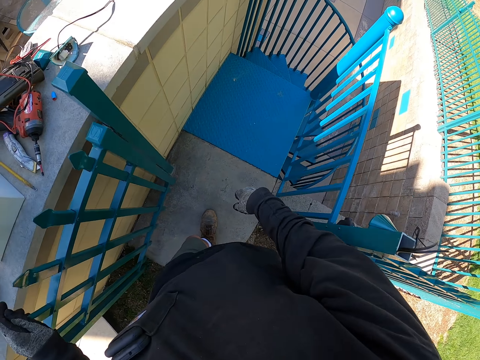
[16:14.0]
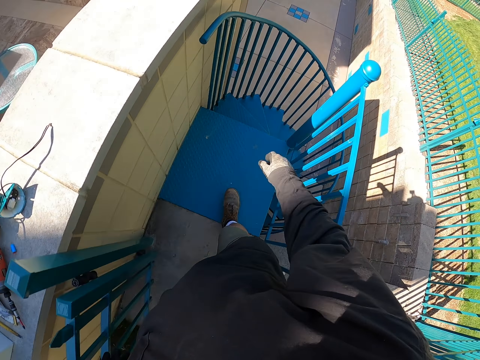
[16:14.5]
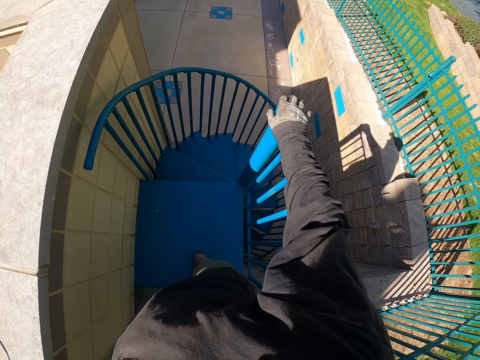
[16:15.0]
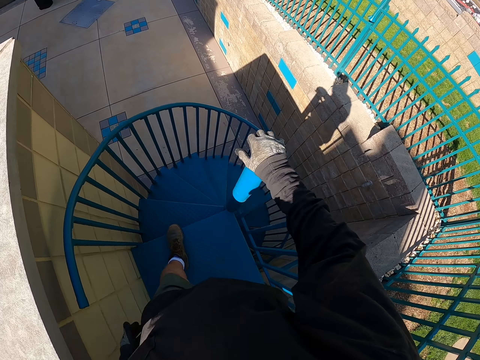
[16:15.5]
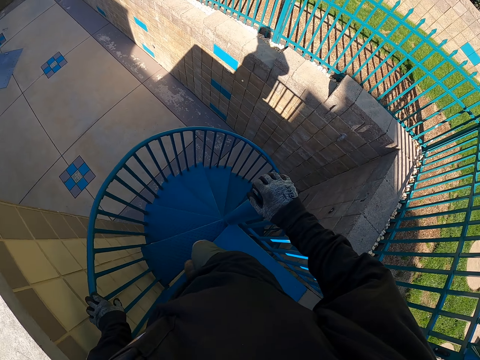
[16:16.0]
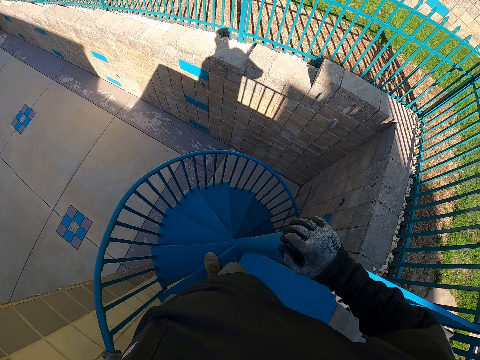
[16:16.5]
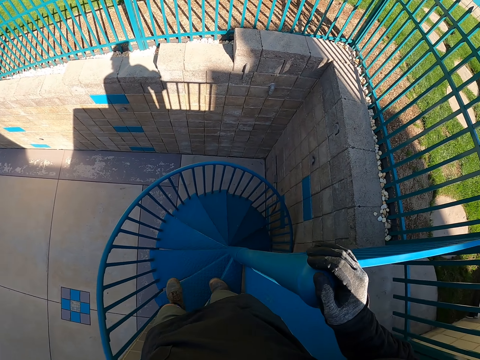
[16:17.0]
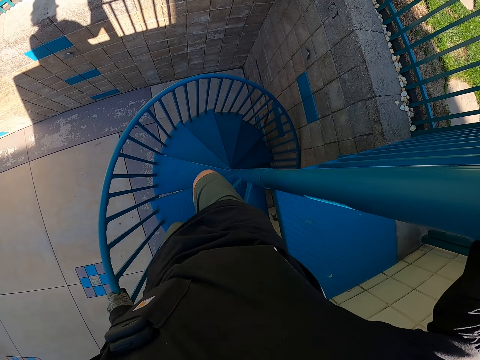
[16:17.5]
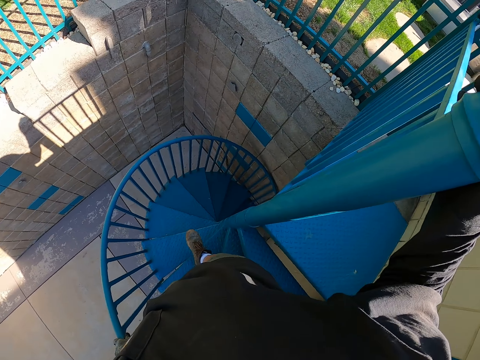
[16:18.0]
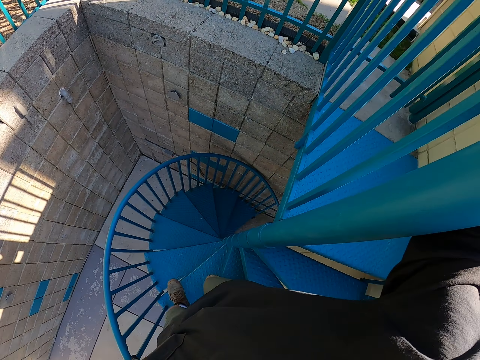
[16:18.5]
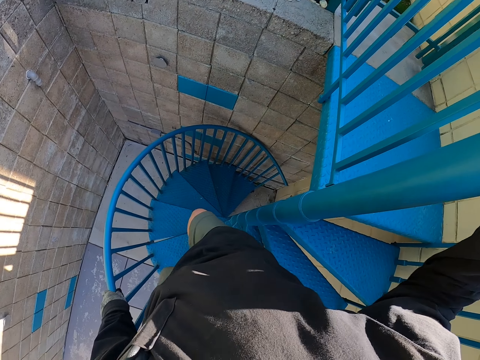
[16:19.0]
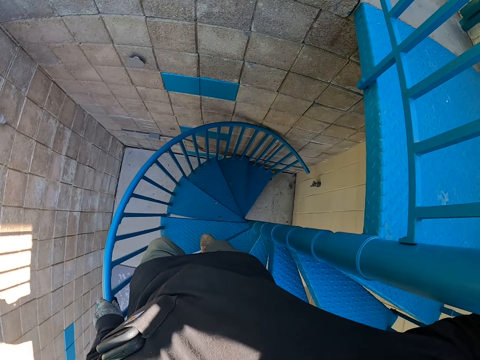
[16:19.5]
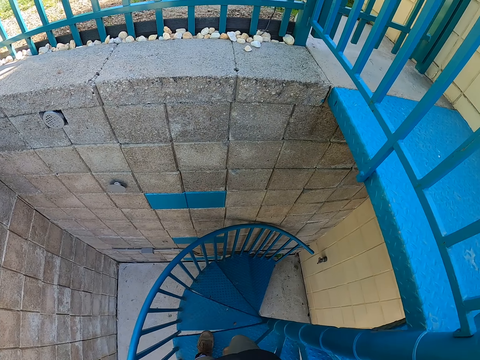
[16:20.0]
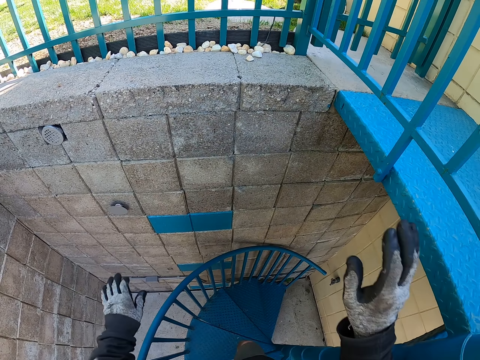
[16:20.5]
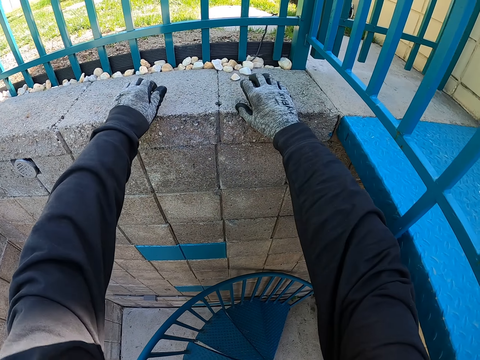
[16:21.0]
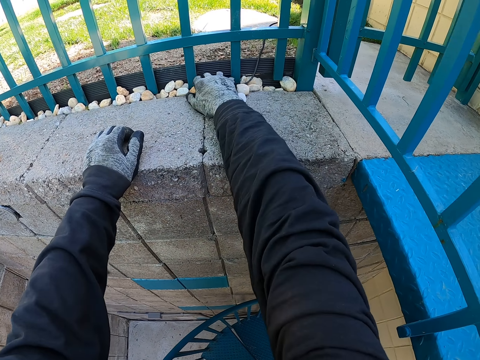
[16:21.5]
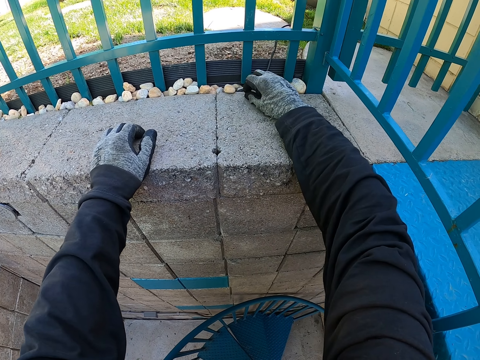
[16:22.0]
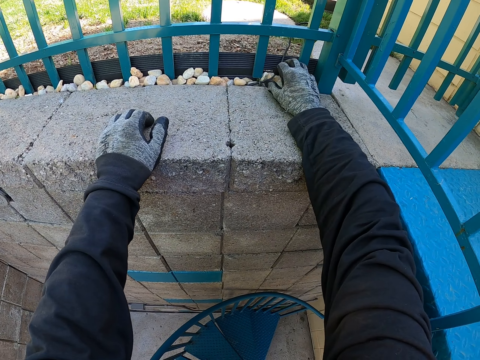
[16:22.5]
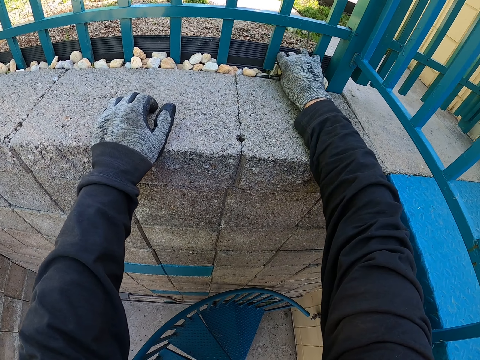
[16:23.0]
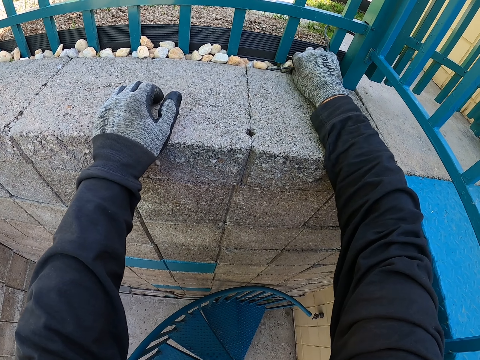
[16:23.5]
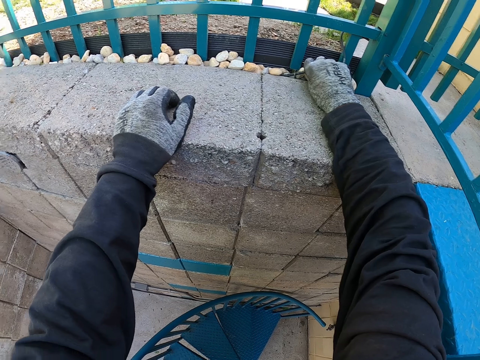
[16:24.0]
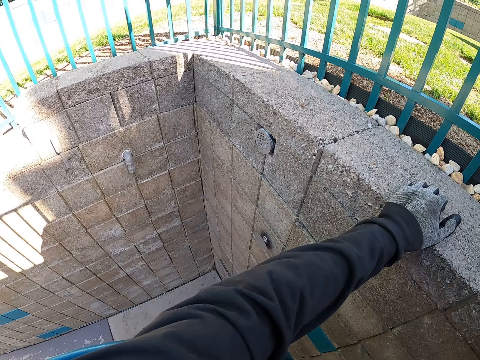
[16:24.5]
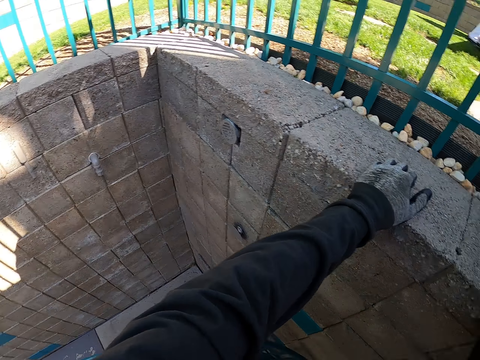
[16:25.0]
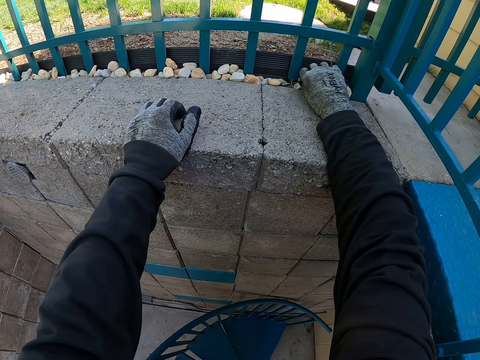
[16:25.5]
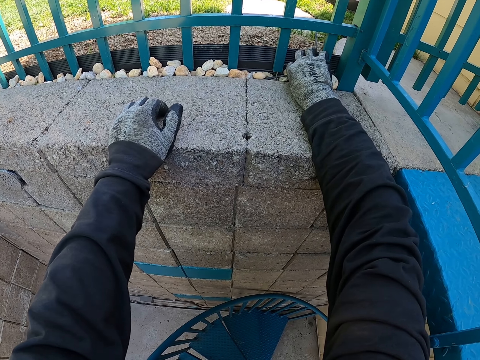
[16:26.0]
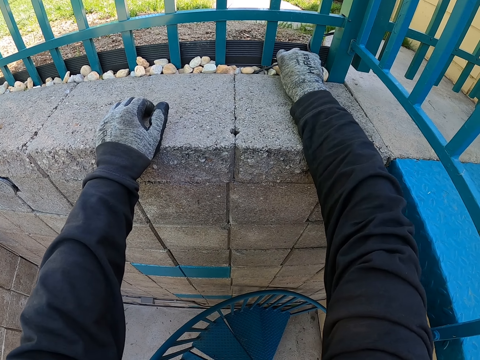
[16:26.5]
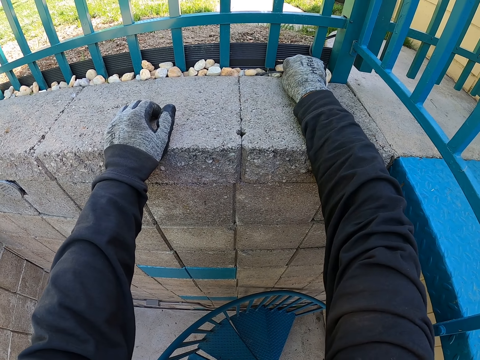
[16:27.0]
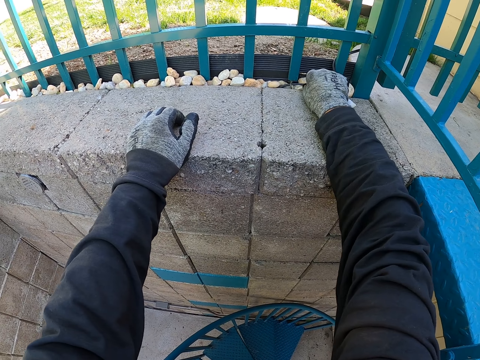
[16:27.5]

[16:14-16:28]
The camera wearer enters the staircase. They walk in the compound. They walk downstairs. They stand on a stair. They spread stones on the wall. They touch the stones. They look around.

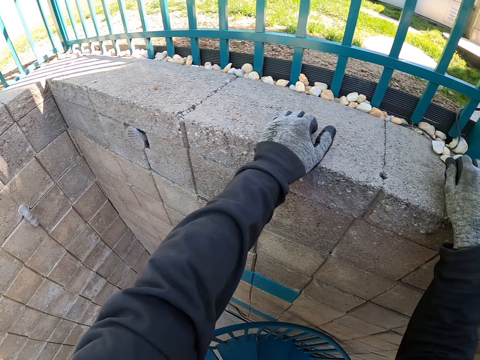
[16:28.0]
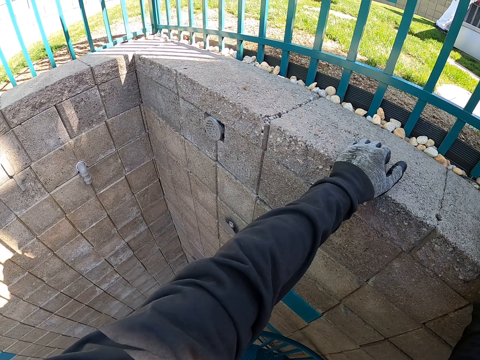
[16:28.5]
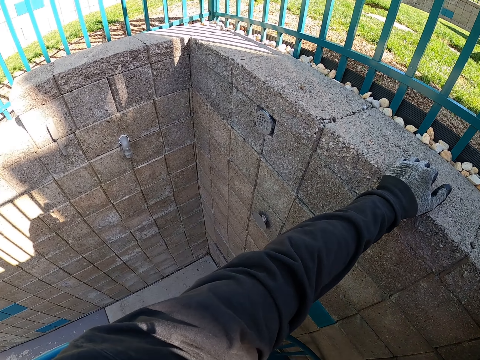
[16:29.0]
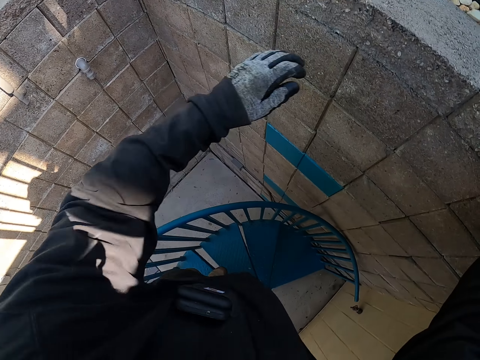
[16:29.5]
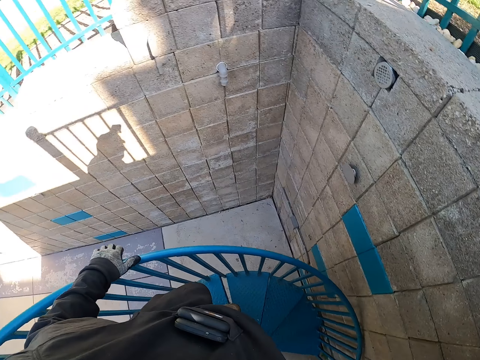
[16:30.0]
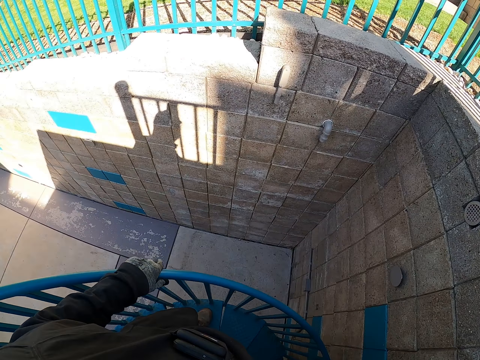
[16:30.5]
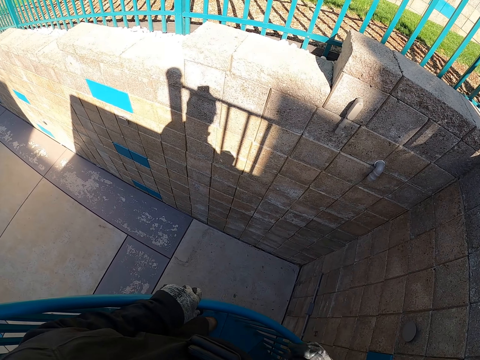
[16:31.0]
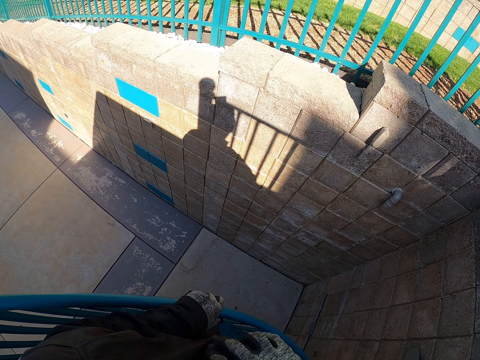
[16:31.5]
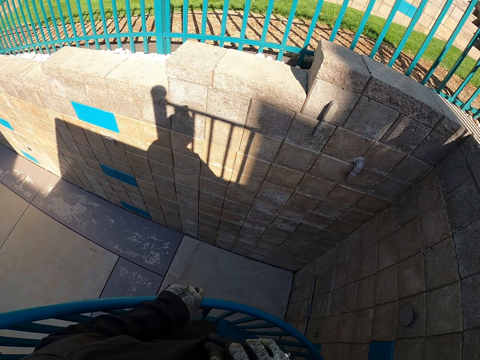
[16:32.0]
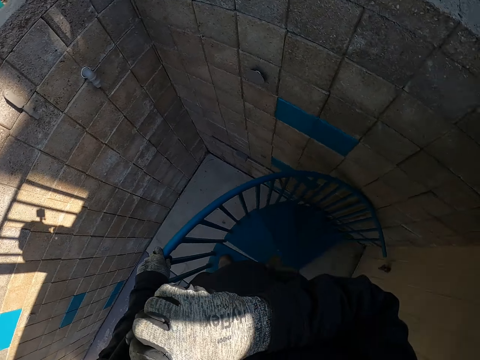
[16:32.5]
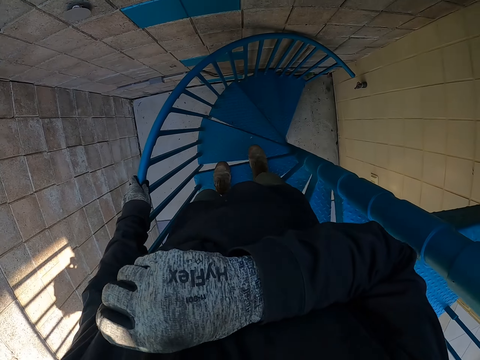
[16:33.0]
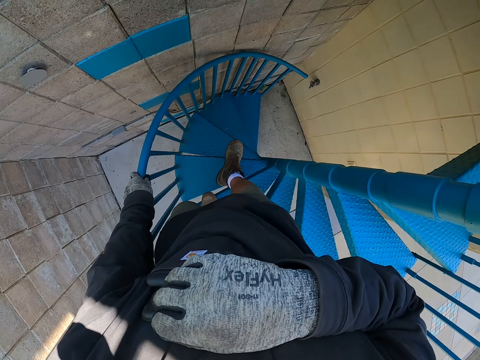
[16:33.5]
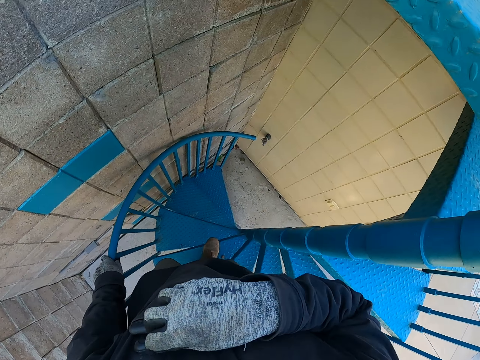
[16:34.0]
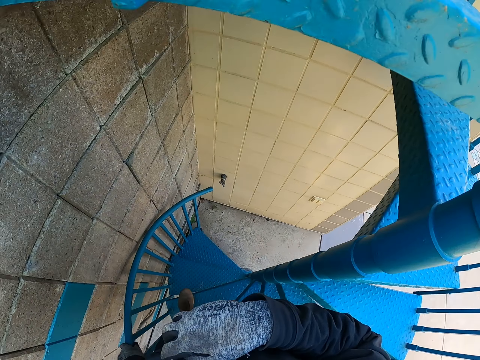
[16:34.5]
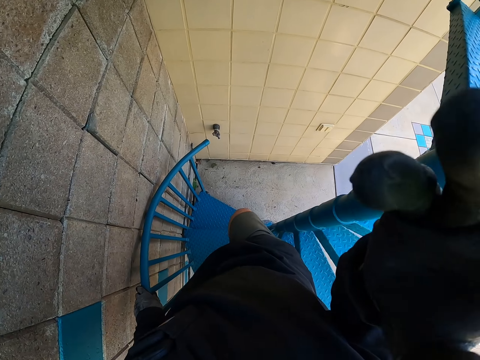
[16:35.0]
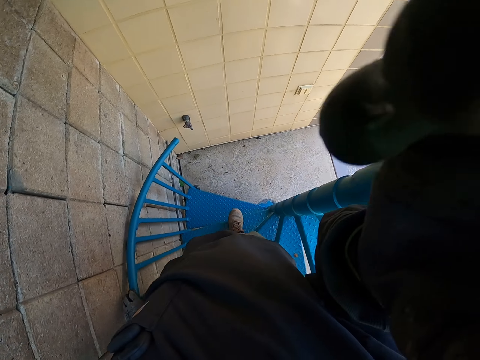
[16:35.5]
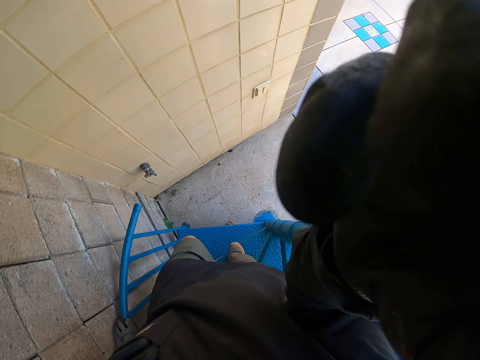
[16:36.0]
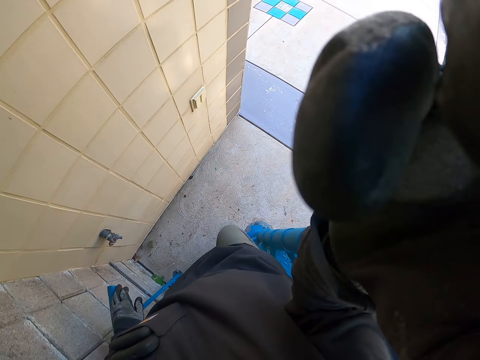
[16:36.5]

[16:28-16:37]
The camera wearer stands on a stair. He adjusts the phone on the pocket on his way downstairs. He walks down the stairs. He adjusts the camera on his head on his way downstairs. He raises his hand.
